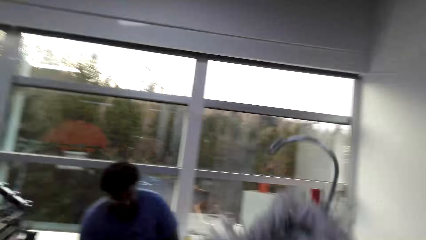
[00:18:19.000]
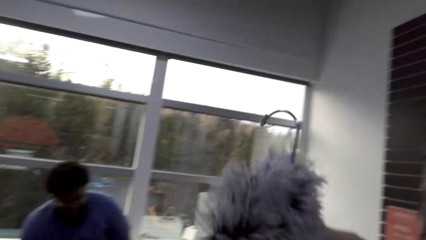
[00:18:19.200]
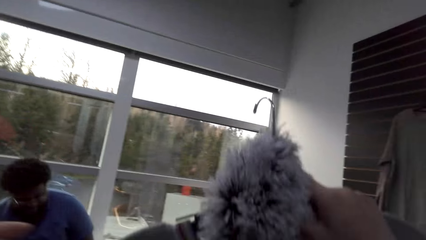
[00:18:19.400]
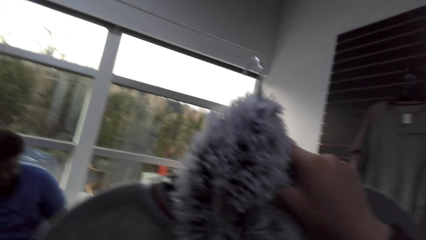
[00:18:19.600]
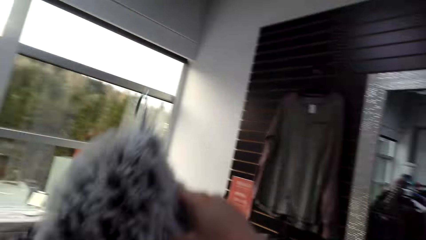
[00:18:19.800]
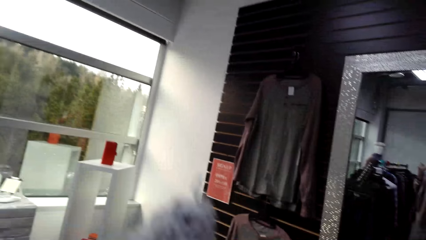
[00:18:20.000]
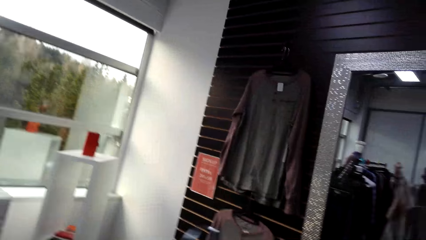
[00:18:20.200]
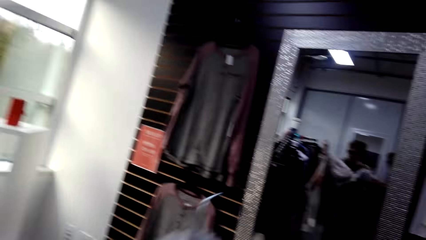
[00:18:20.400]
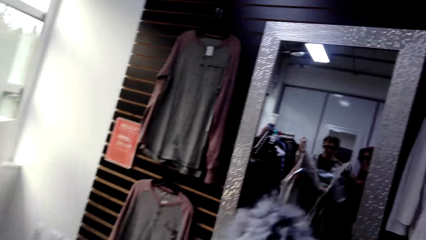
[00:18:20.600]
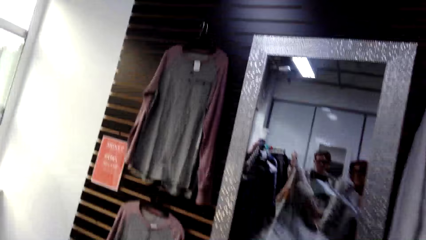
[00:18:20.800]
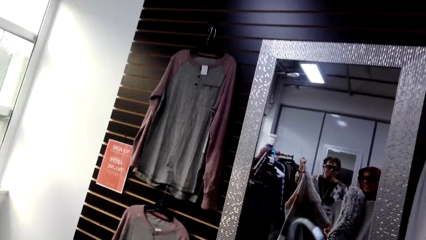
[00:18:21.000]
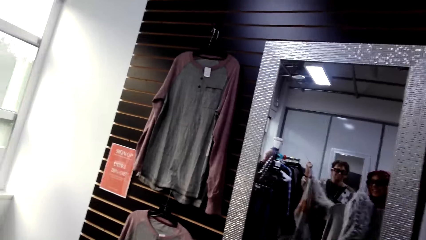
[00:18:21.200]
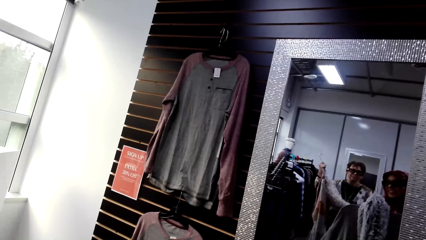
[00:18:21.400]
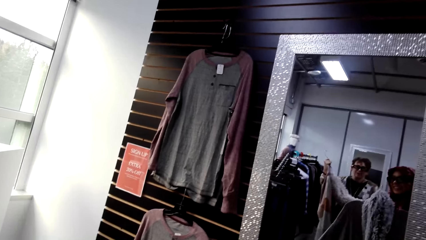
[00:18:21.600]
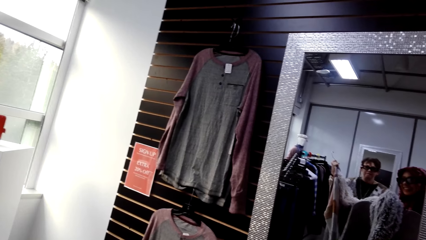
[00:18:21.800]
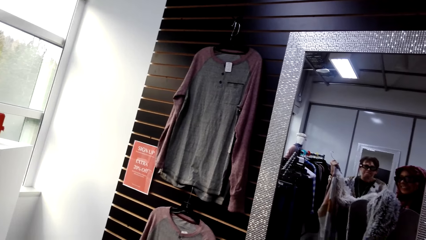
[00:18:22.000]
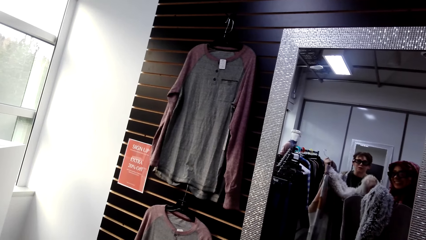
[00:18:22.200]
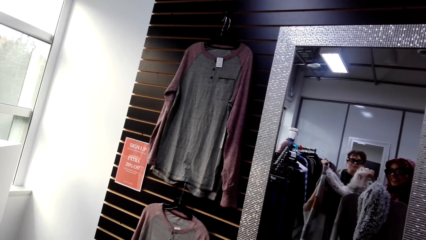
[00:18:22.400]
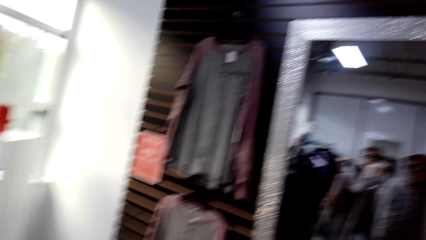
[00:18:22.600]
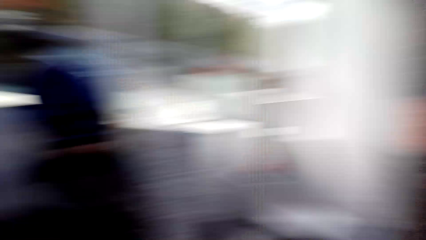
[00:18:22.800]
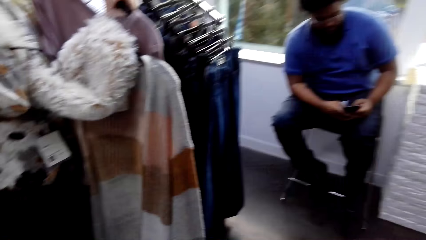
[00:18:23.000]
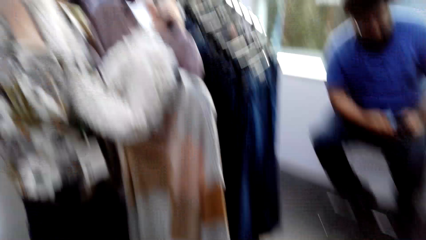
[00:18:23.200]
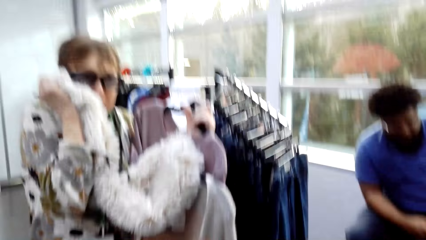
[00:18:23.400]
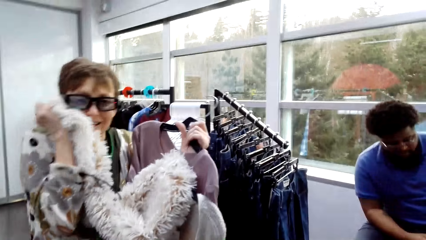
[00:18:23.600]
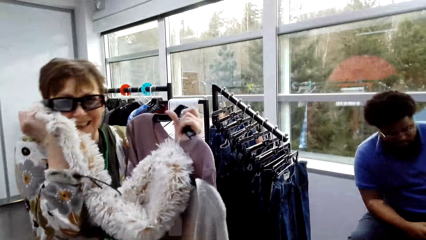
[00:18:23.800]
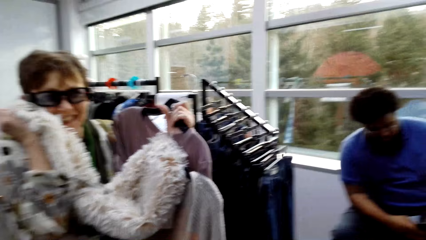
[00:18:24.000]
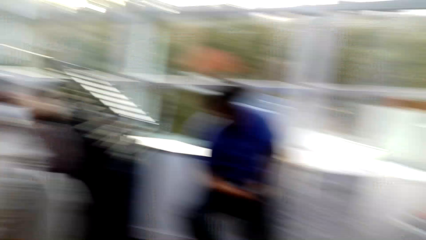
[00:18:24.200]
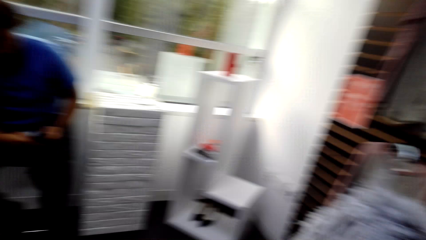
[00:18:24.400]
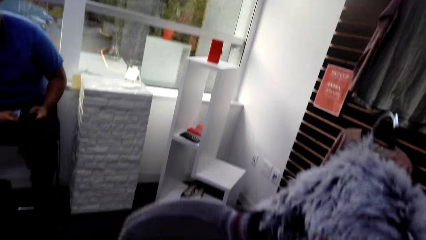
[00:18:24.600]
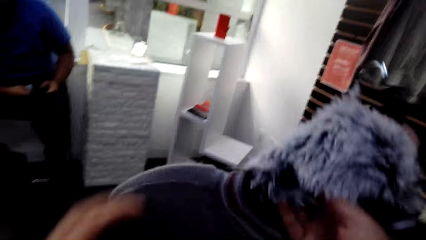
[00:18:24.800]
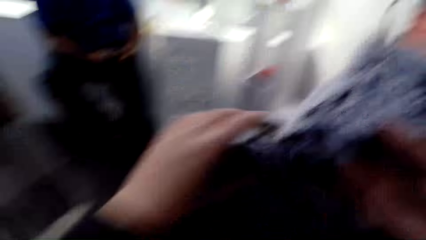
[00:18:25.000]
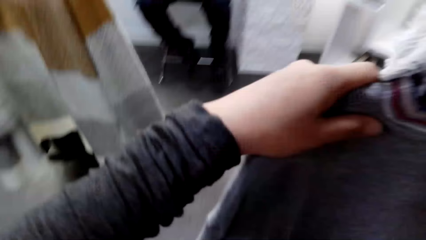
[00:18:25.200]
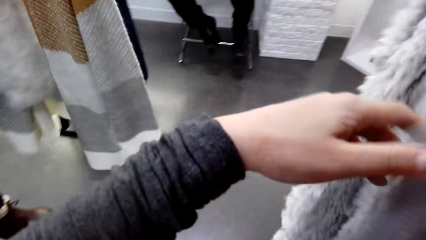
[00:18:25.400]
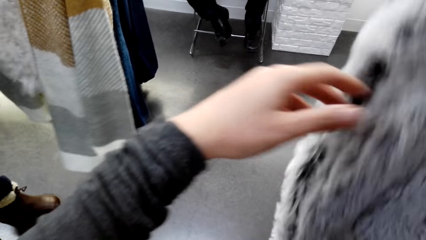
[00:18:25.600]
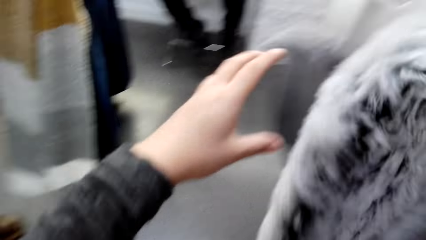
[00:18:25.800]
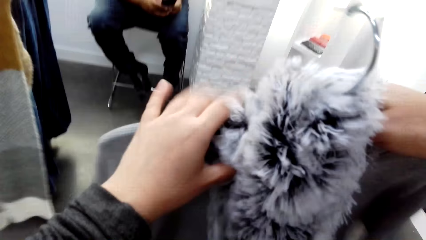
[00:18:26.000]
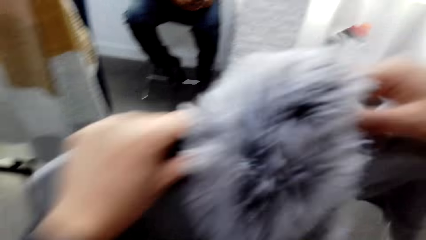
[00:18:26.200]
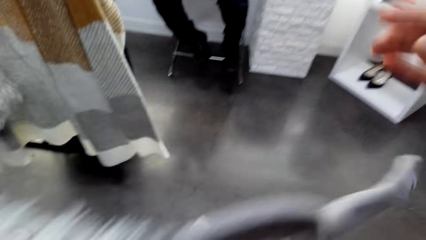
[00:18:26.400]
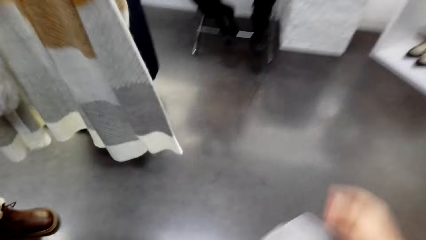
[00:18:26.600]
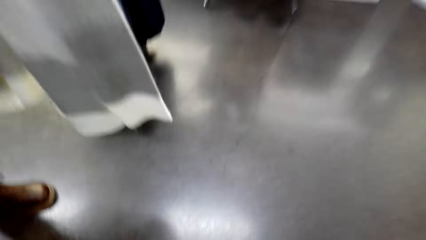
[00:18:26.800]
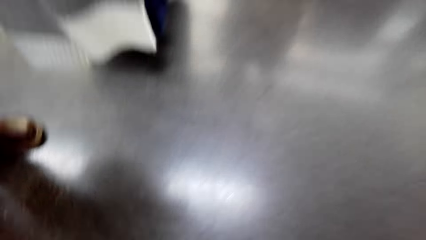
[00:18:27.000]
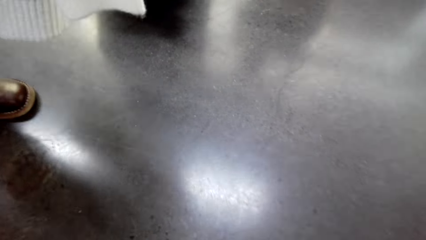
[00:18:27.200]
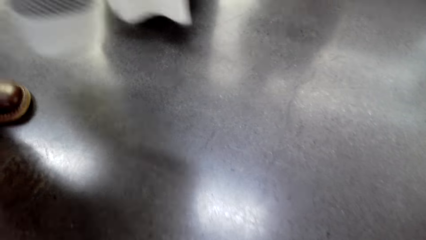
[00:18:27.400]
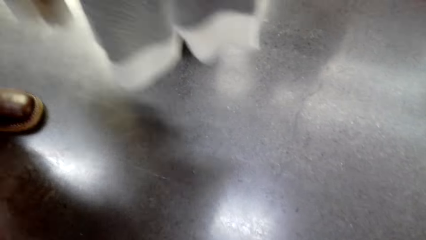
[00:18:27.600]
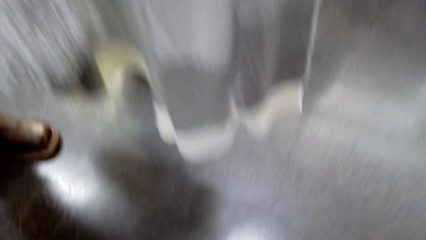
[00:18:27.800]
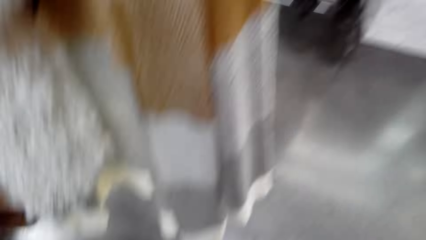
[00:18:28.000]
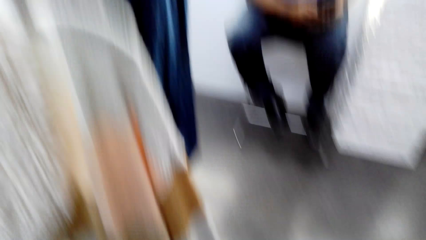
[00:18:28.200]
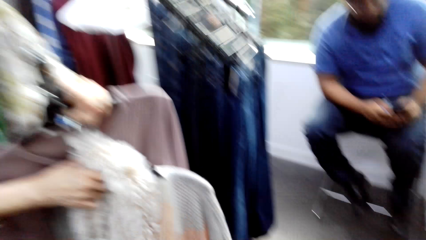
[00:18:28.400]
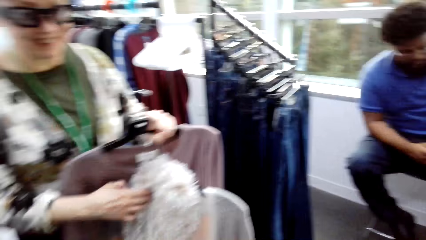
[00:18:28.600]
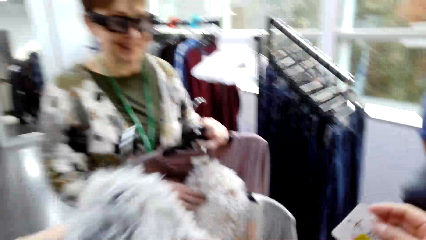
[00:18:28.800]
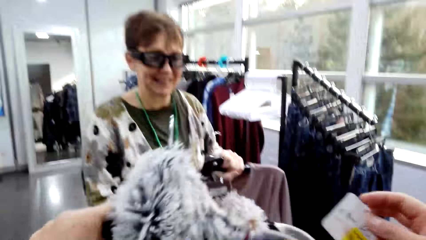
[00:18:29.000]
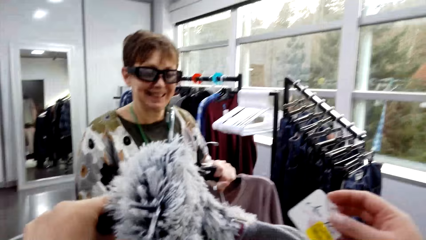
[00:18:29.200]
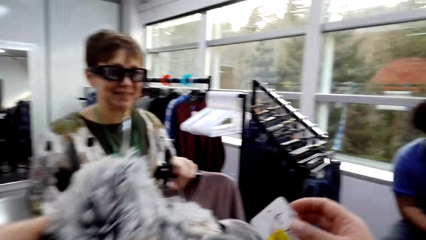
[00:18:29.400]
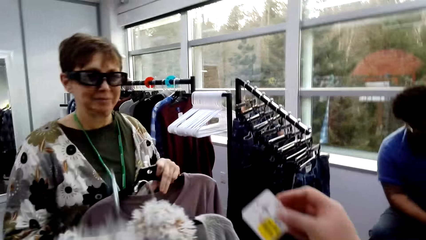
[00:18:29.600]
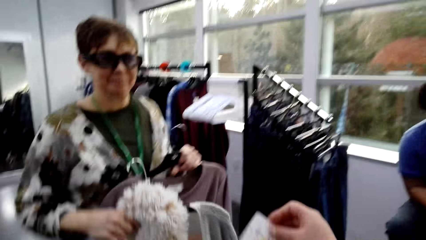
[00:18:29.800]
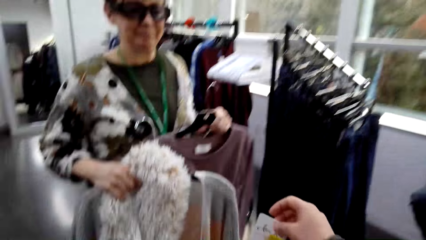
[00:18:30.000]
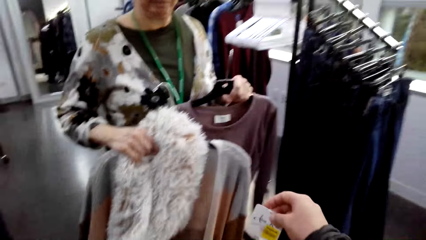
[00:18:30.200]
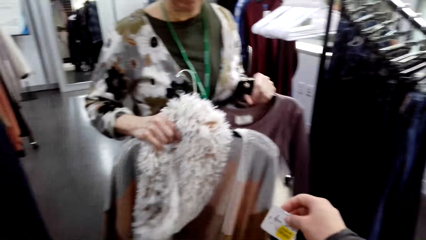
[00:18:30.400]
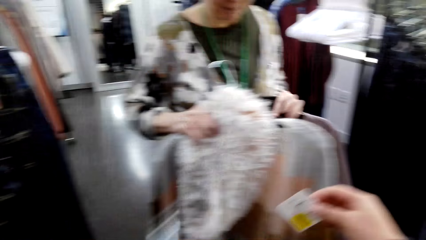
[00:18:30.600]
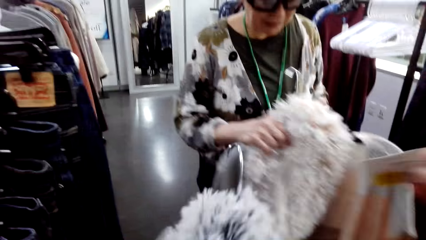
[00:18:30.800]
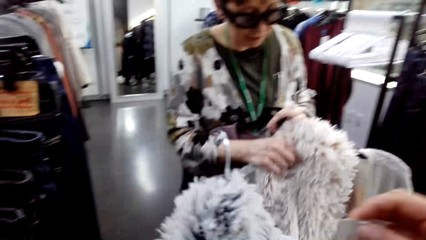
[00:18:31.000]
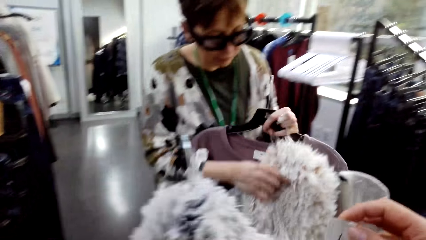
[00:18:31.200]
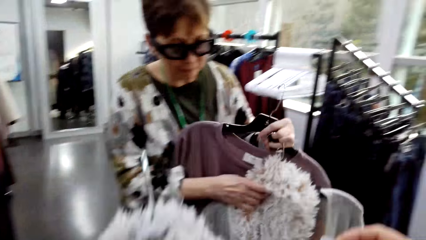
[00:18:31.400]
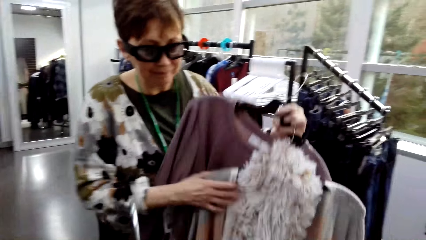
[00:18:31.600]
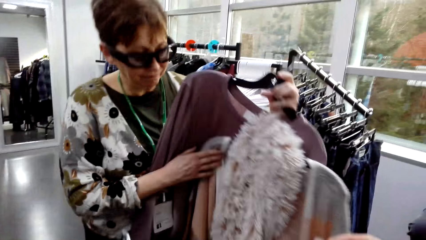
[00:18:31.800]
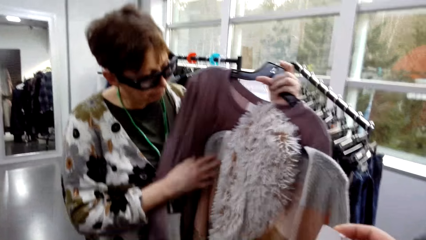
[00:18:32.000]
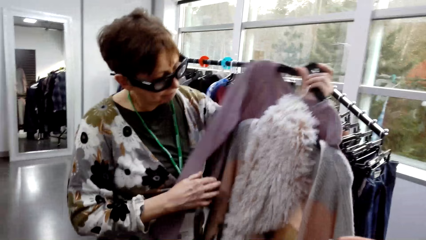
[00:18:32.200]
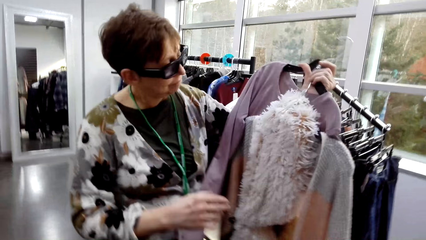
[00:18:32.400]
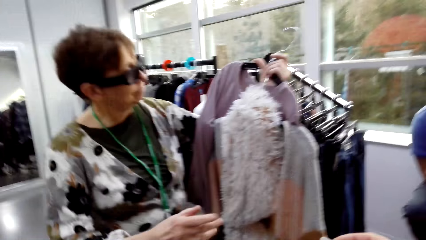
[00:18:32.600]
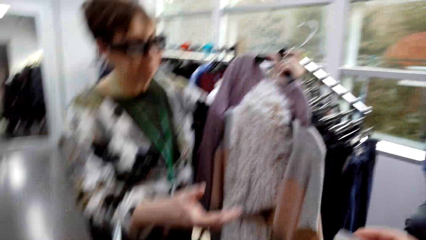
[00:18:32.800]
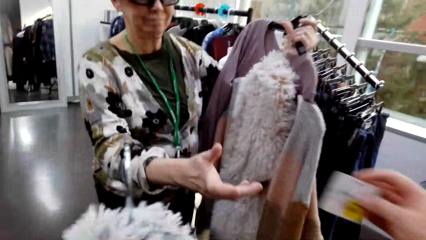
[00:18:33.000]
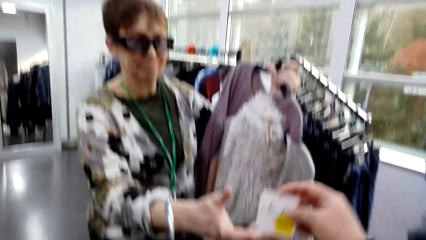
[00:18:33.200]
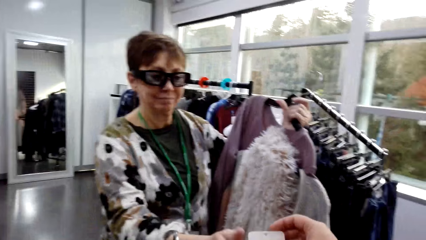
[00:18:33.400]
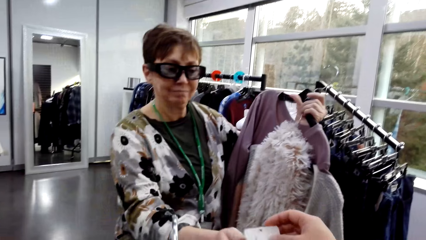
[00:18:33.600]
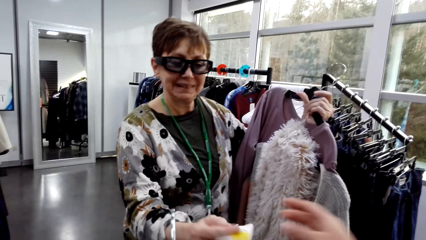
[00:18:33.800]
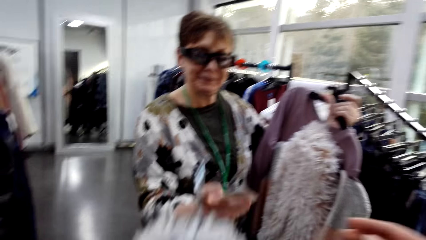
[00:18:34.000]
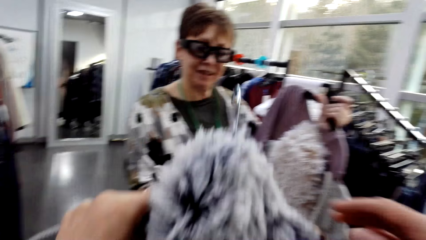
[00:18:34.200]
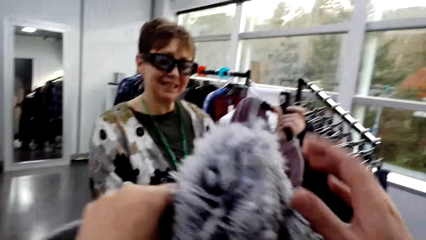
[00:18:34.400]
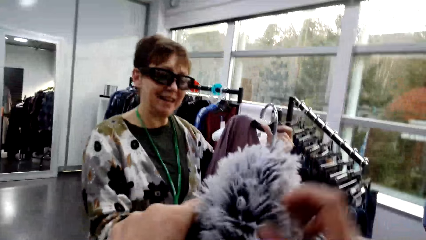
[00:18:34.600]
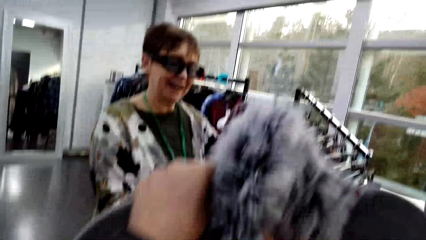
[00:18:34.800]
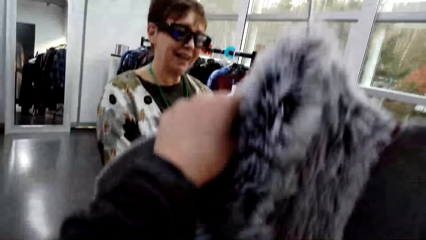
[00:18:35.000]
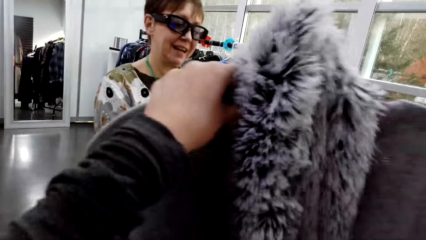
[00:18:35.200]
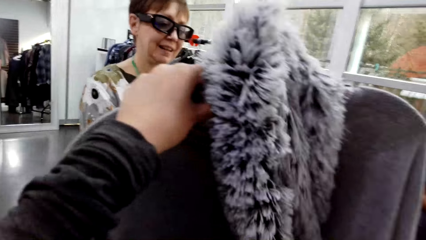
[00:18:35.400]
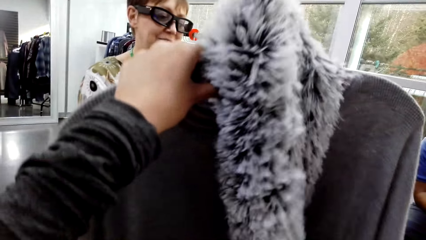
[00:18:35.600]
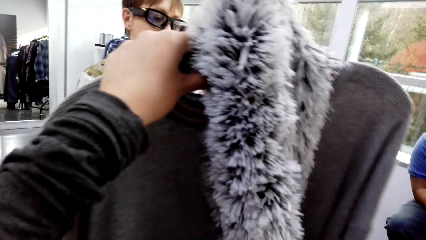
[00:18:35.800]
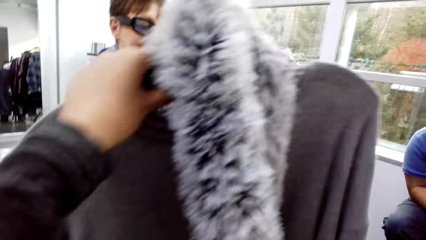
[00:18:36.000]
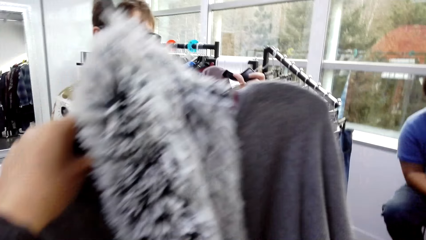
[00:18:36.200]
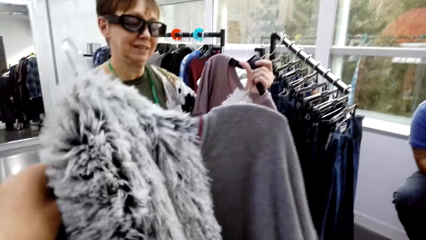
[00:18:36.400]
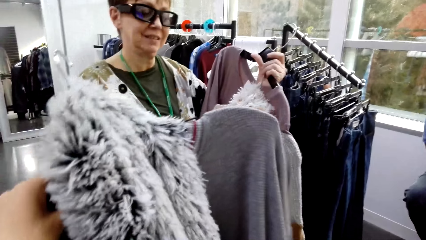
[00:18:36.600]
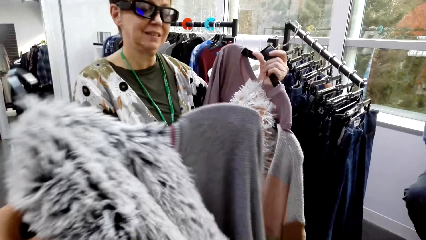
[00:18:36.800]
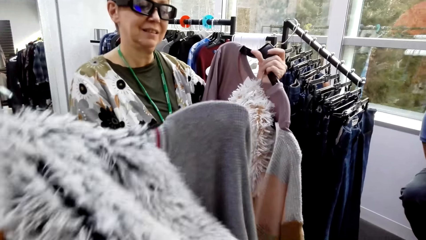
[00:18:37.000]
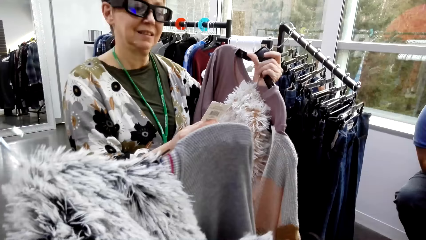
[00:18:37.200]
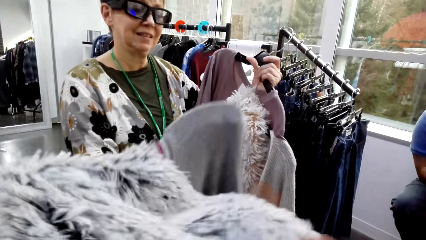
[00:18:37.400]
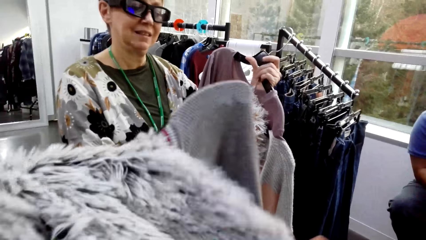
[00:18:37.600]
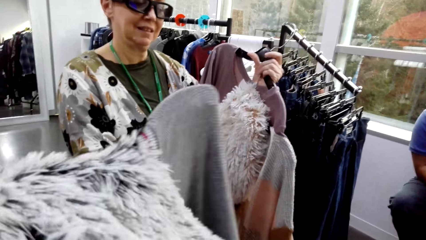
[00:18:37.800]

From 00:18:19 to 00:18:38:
The camera wearer lifts a cloth. She looks at herself in the mirror. A lady puts the cloth on her cheek. The camera wearer holds a coat. She holds a tag. The lady holds the cloth with one hand. The lady picks up the tag. The camera wearer hands the lady a paper. She holds the coat. She looks at the clothes.
